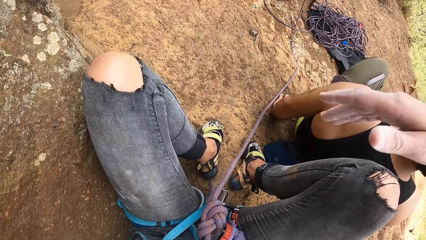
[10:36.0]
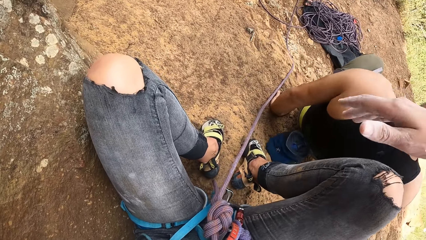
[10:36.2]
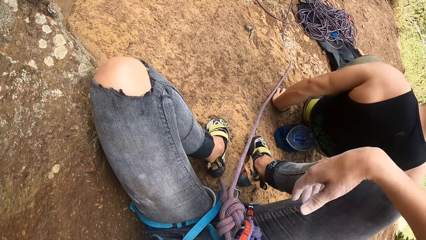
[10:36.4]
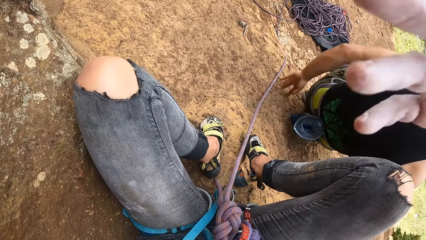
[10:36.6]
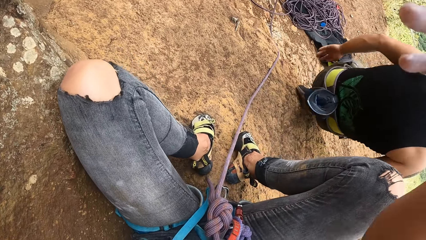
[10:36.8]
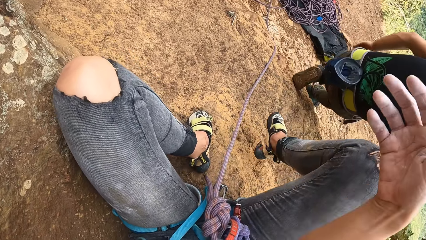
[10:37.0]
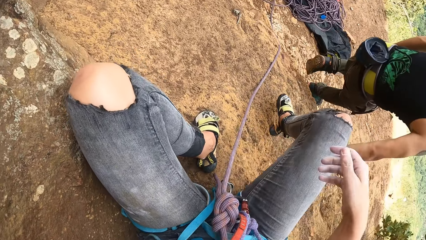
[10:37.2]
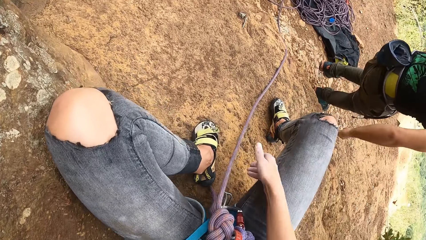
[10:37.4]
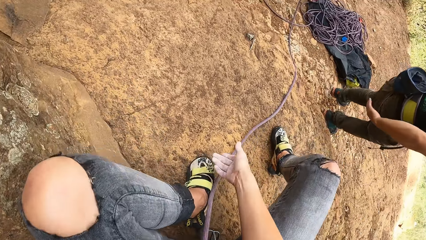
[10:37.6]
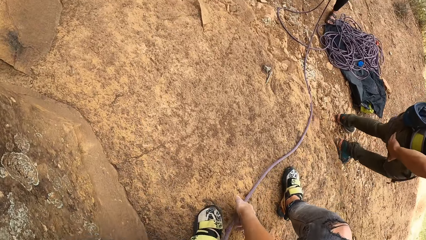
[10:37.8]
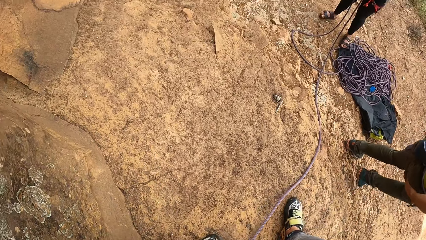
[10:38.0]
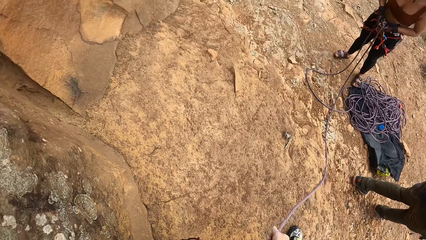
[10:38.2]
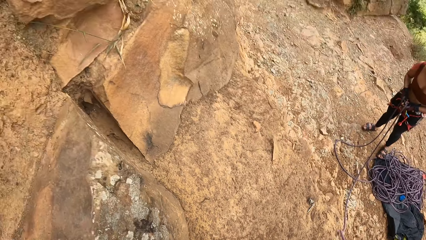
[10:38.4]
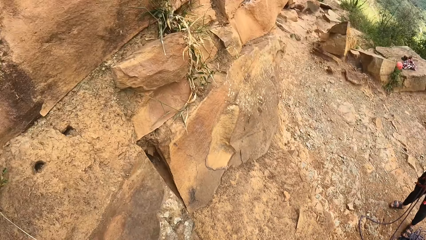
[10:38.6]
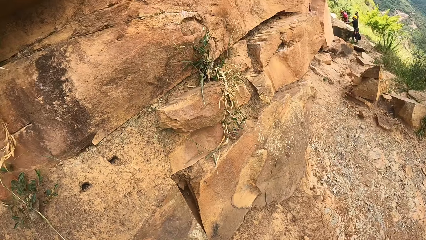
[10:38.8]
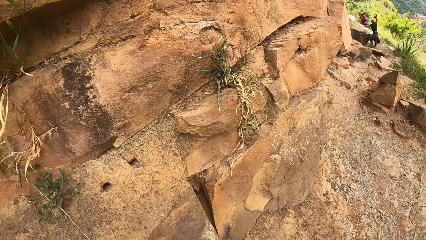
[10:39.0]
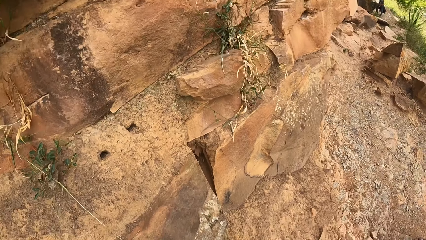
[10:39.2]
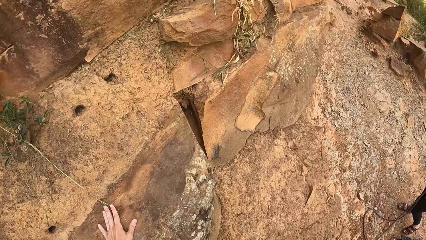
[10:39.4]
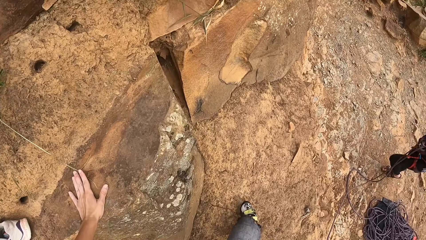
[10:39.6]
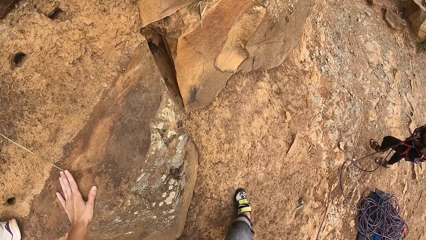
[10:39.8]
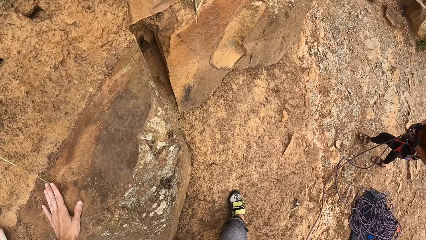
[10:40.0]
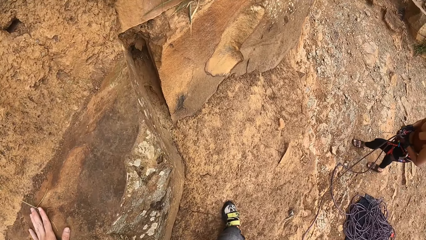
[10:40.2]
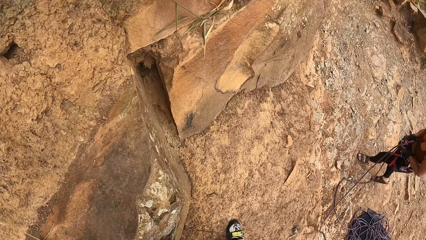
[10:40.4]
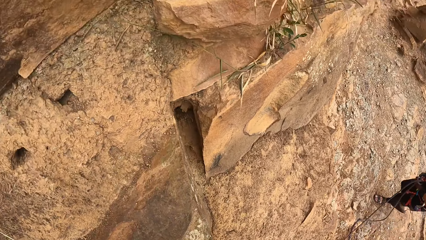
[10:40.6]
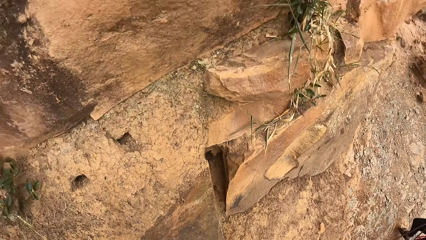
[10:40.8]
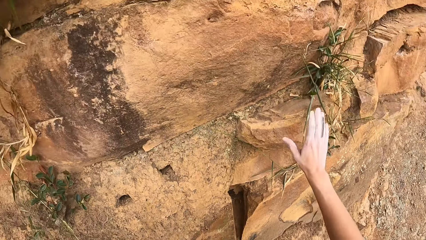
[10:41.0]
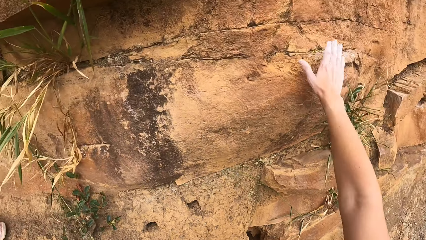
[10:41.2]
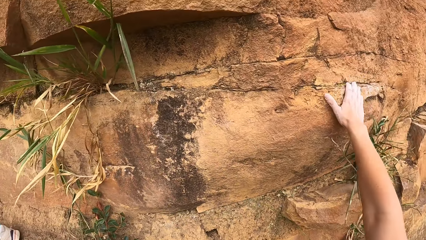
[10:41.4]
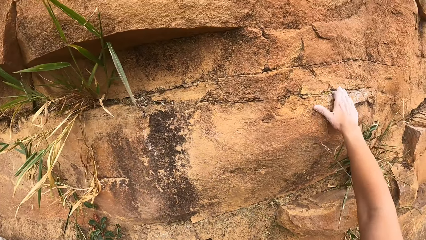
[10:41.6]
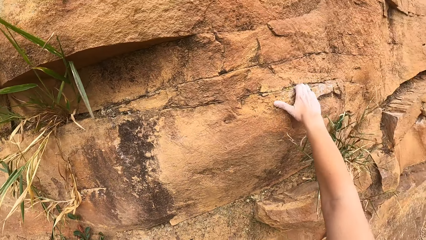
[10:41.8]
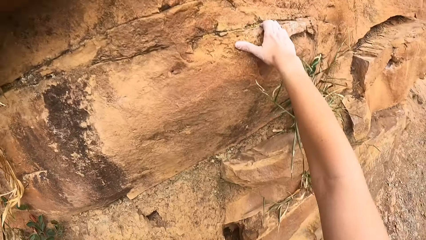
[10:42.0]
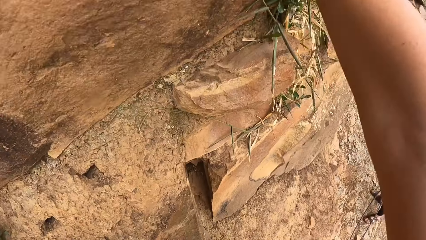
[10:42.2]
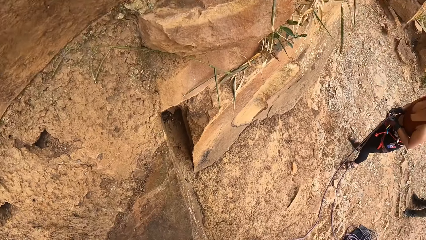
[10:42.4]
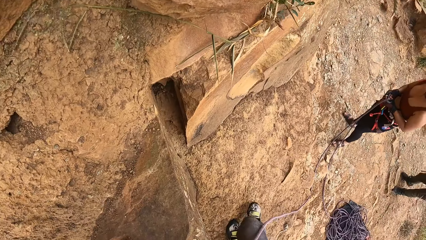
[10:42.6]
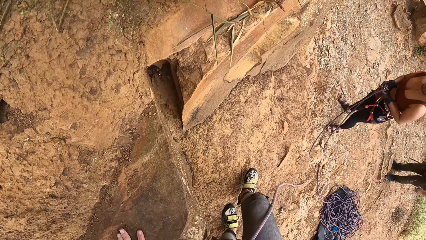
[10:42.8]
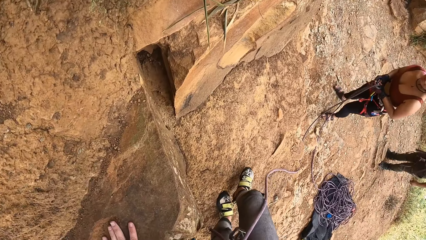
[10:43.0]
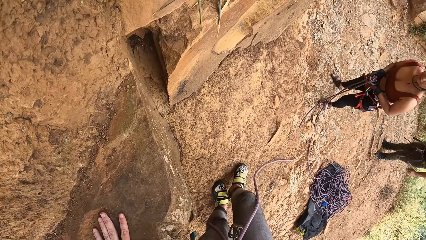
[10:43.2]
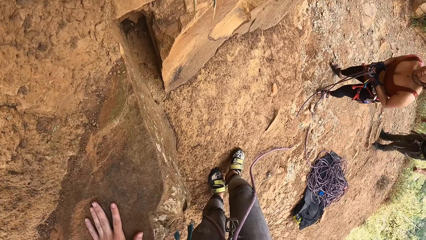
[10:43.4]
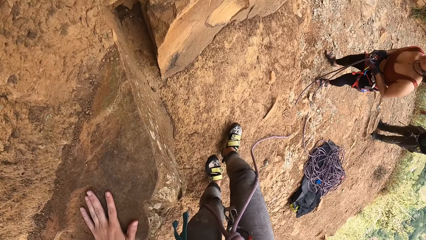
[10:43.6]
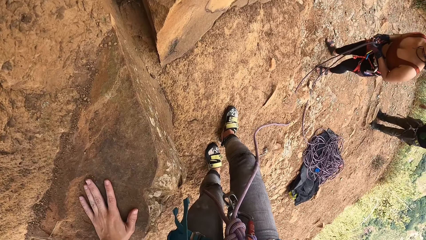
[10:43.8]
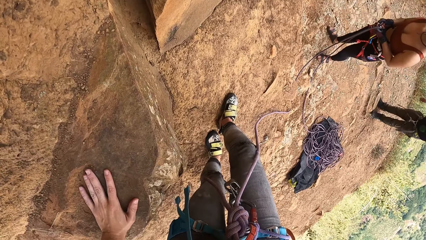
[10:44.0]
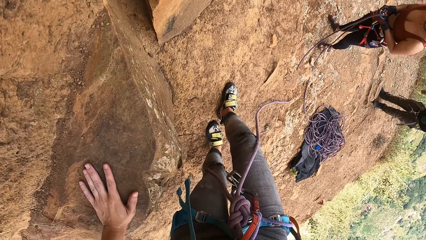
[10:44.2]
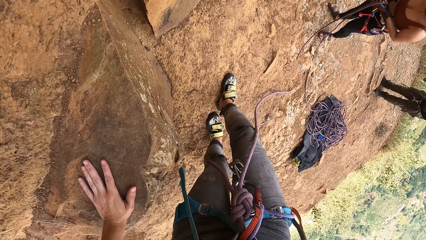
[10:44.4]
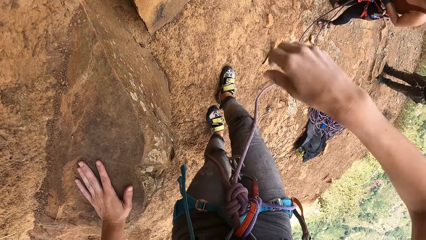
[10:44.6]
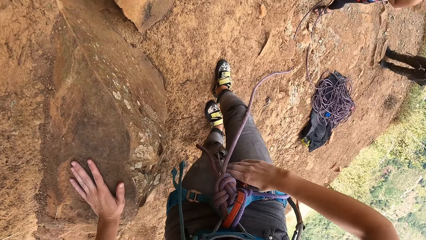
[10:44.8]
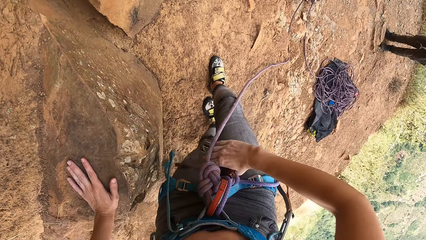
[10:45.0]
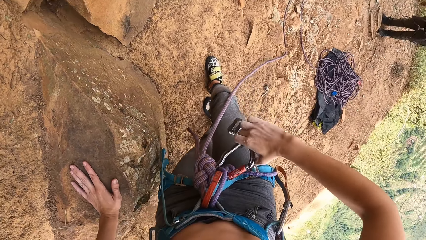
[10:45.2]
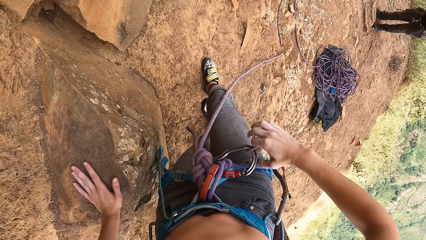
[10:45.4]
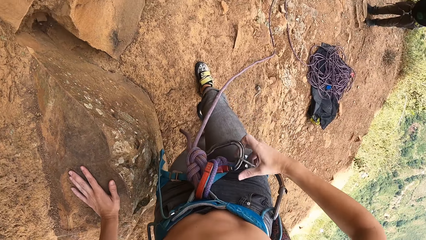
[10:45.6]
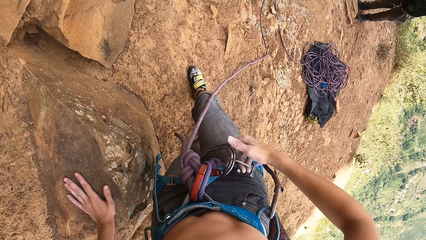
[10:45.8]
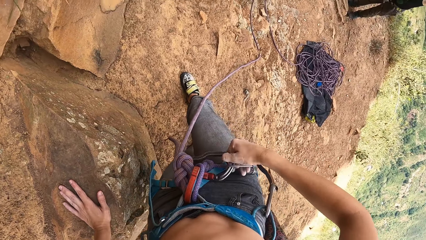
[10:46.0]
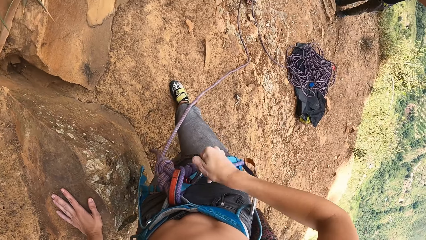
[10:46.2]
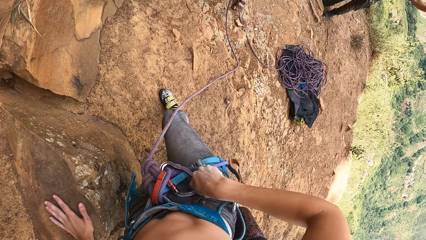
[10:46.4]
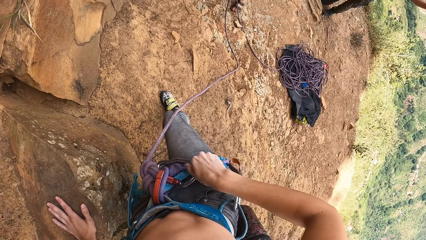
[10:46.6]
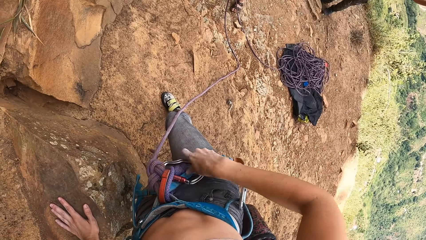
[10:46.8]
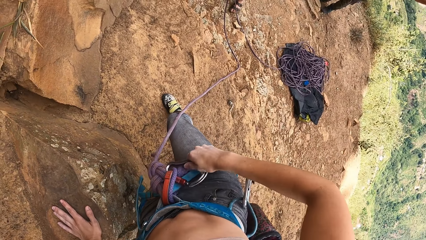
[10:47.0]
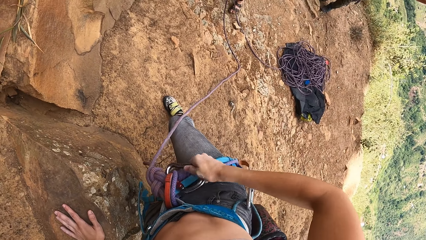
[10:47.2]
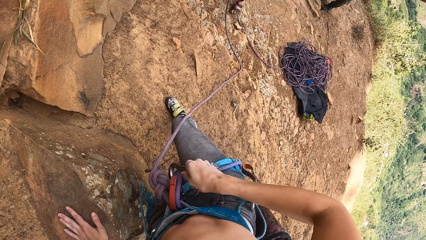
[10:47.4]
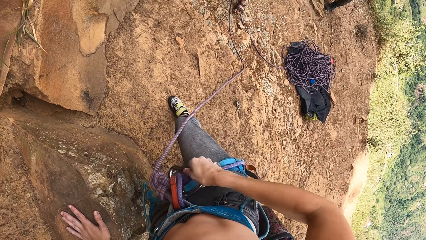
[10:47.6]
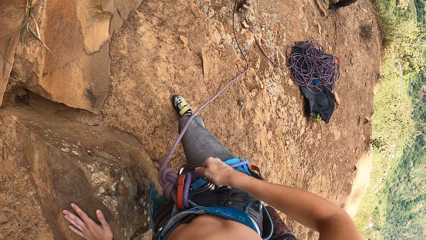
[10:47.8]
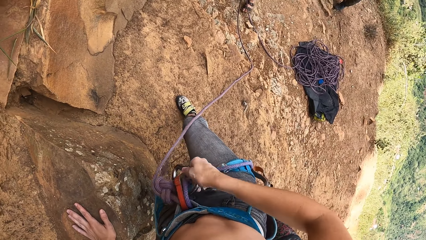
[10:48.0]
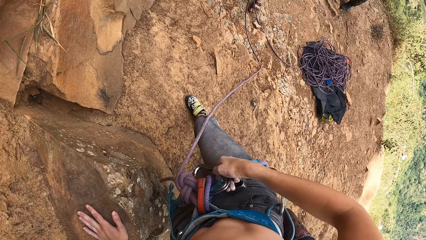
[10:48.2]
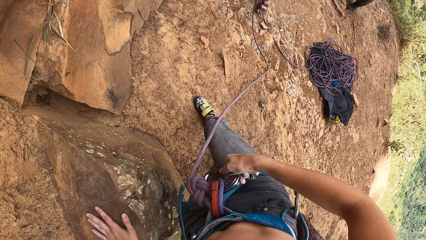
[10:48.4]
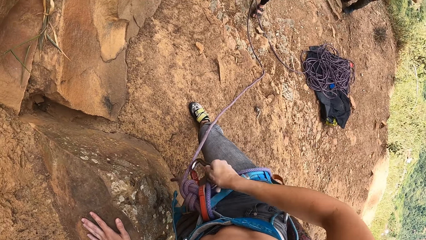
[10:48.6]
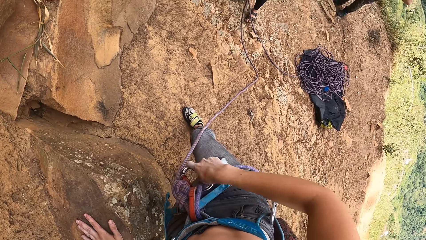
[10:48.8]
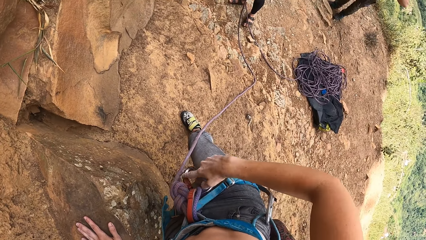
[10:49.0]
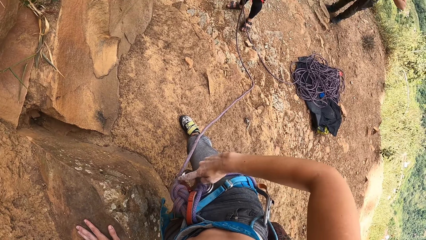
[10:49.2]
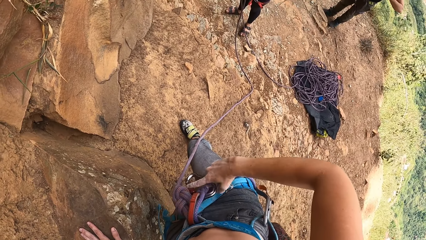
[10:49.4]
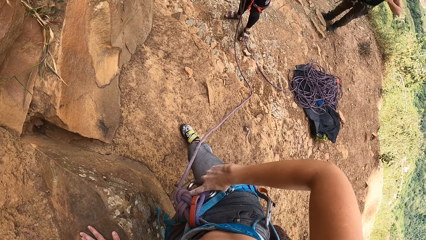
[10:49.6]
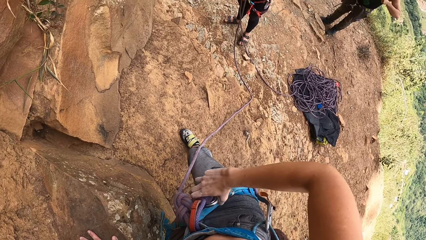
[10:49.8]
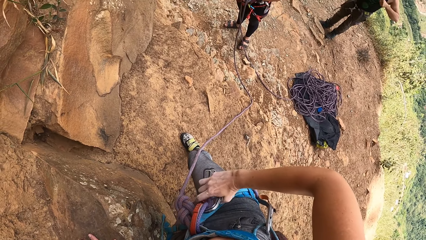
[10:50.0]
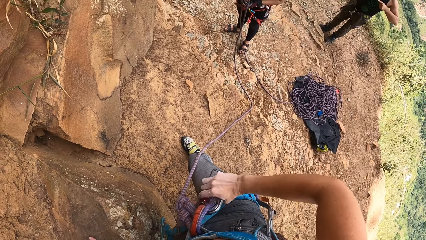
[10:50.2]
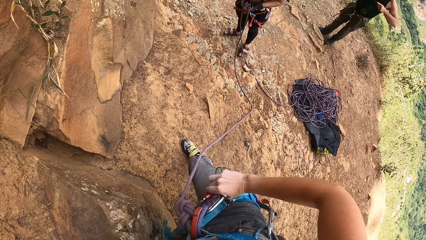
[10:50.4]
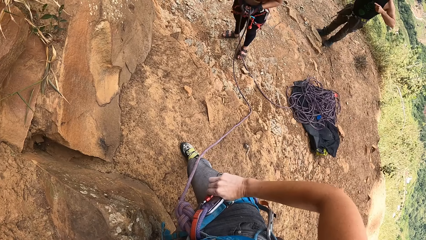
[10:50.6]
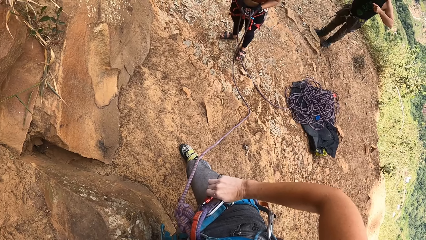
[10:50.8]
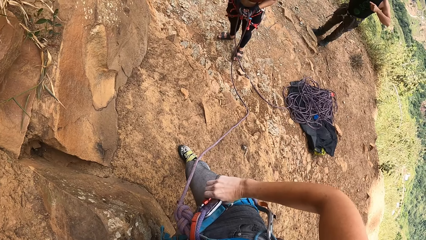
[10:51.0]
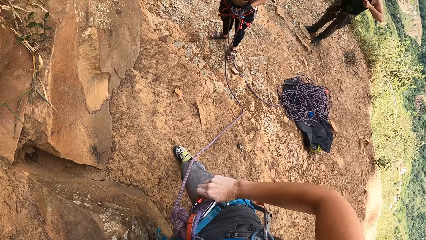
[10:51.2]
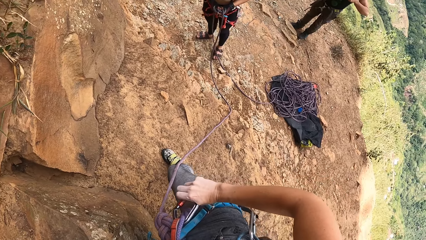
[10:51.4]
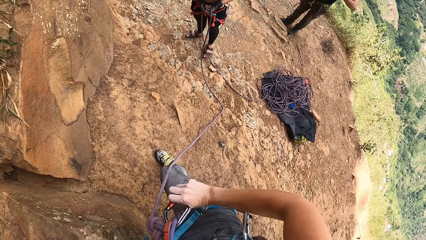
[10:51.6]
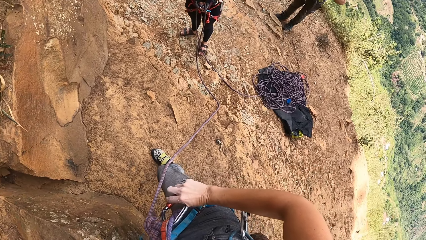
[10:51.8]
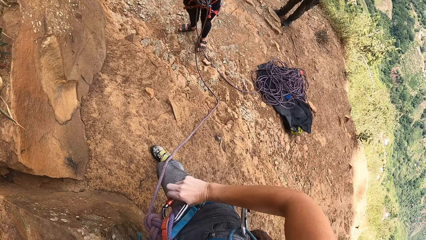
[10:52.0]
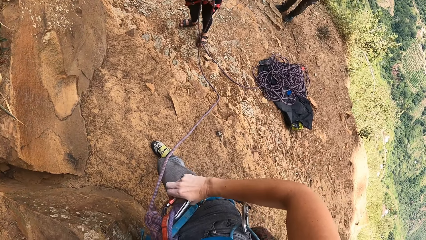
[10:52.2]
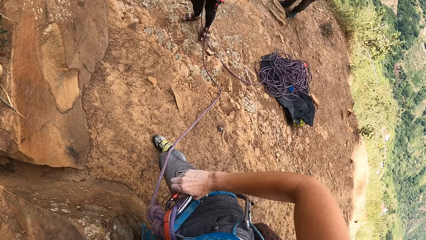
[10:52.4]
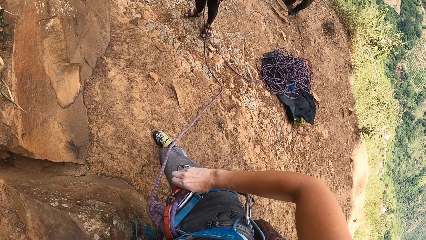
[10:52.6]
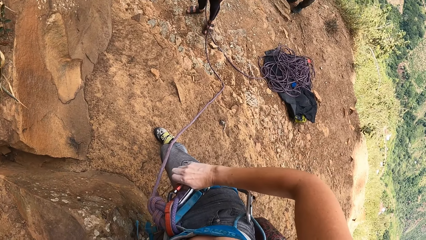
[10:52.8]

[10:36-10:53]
A man stands up. The camera wearer stands up. She looks around. She touches a rock with her left hand. She touches the rock with her right hand. She looks around. She rubs the ground with her right foot. She removes the hiking rope buckle from the rope.
